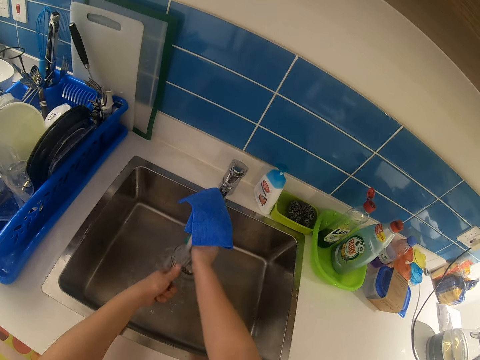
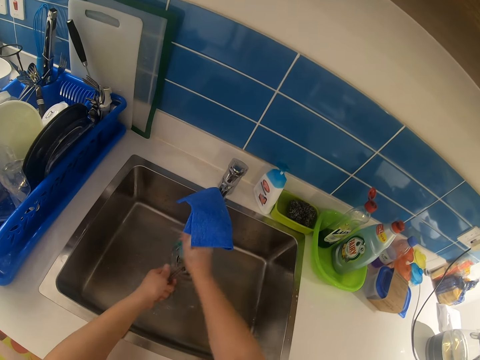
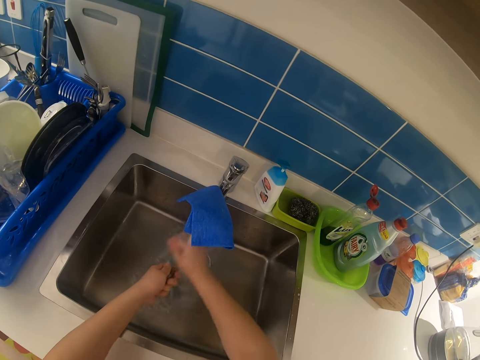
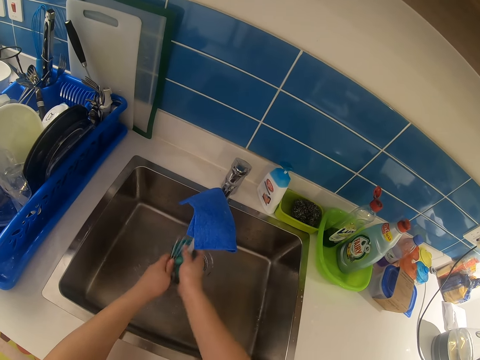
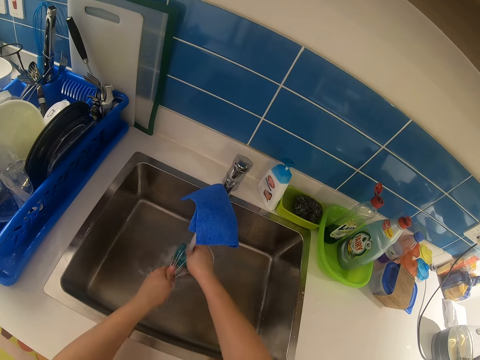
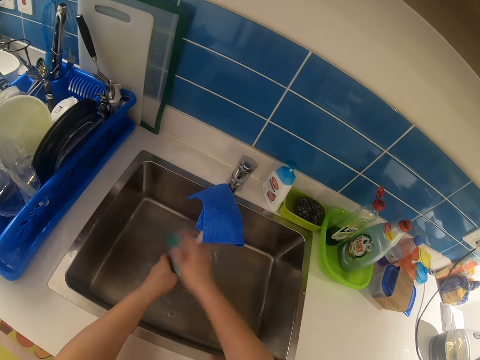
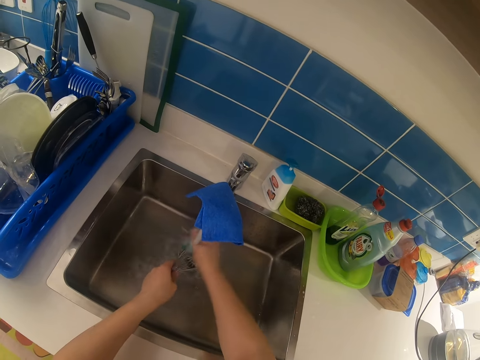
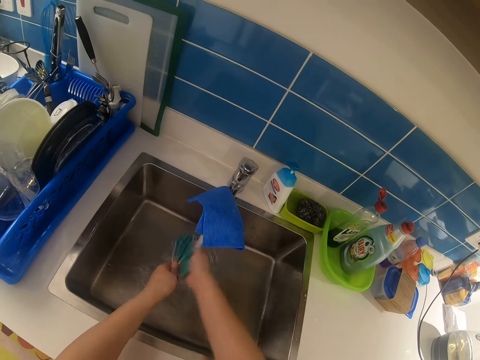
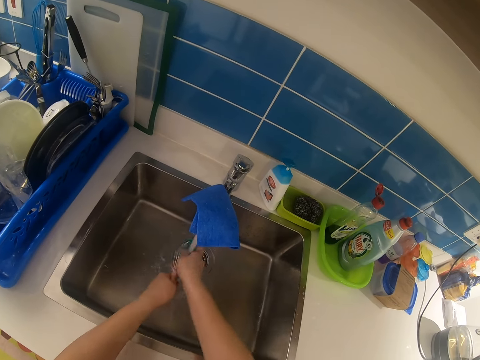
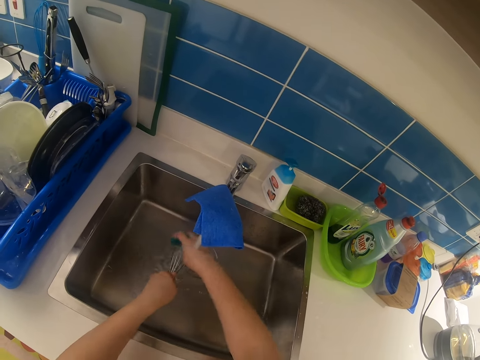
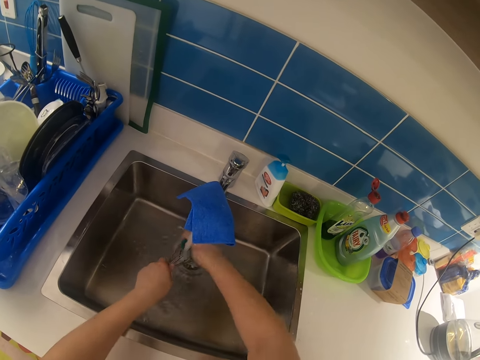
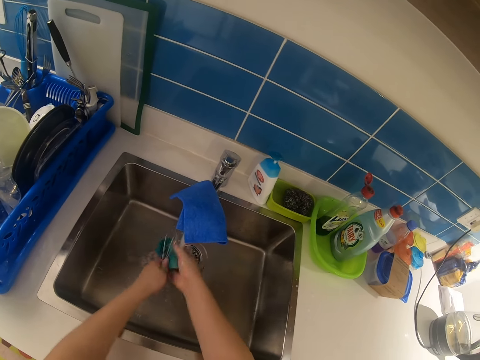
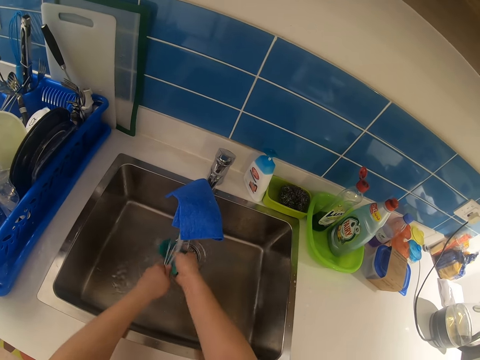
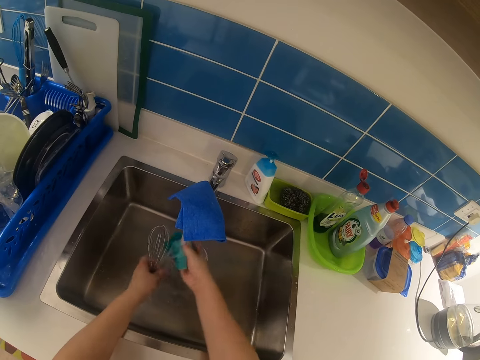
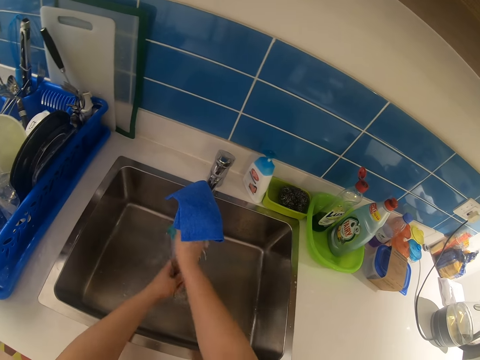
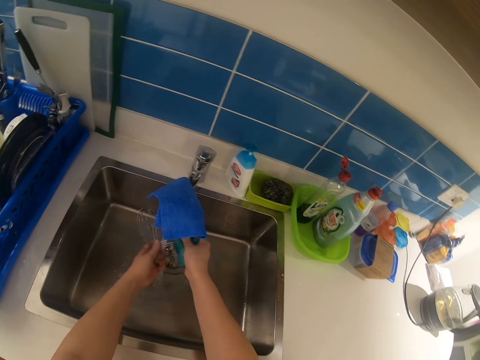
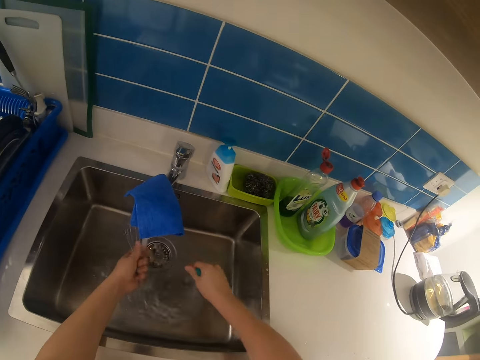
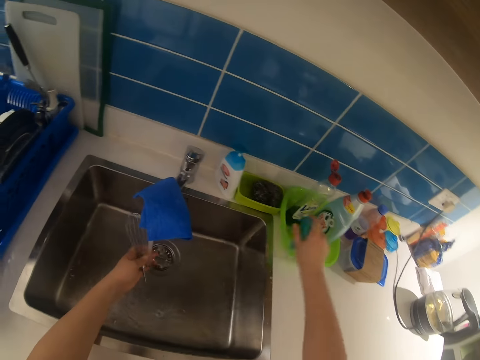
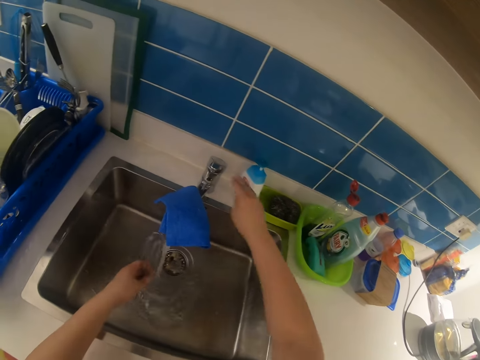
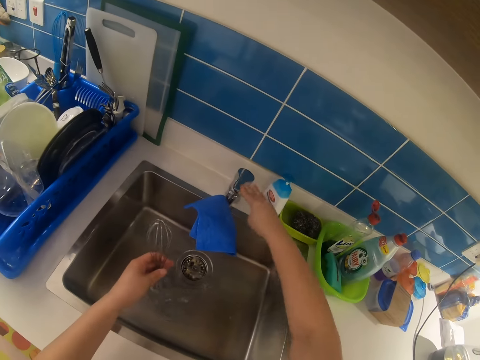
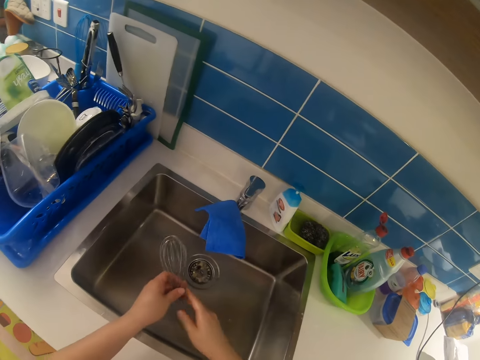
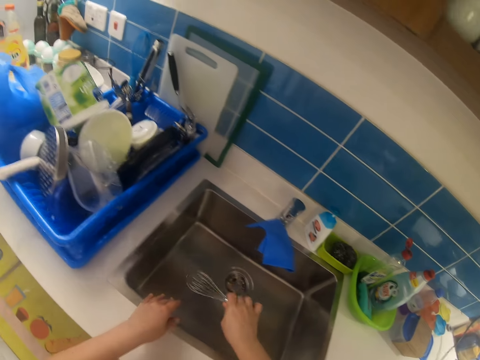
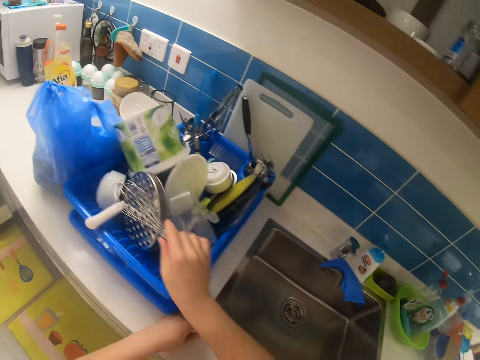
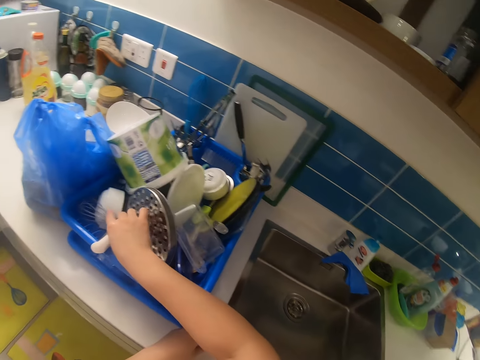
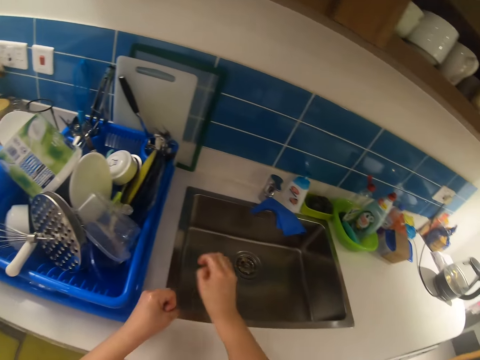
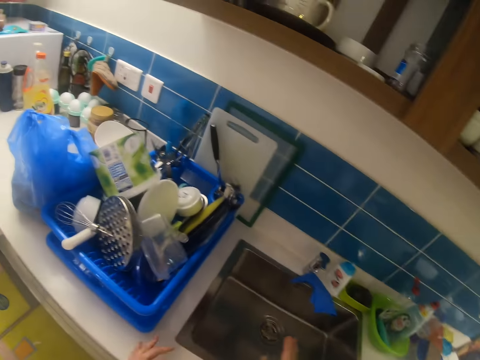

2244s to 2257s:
The camera wearer swings their hand, squeezes the sponge, and swings their hand. They drop the sponge in the bowl and swing their hand. They close the tap and swing their hand. They move the egg beater or mixer to the right hand and swing their hand. They drop the mixer in the basket of utensils and swing their hand.

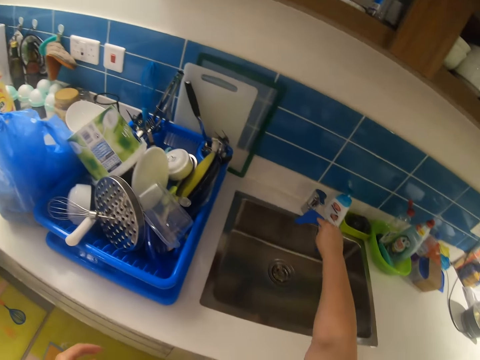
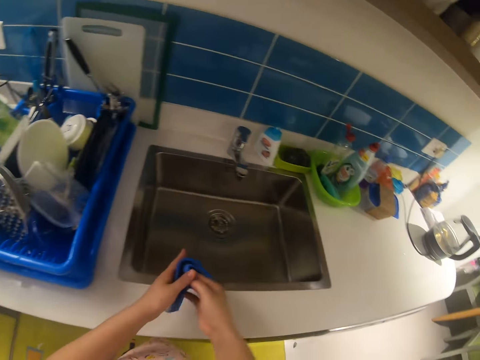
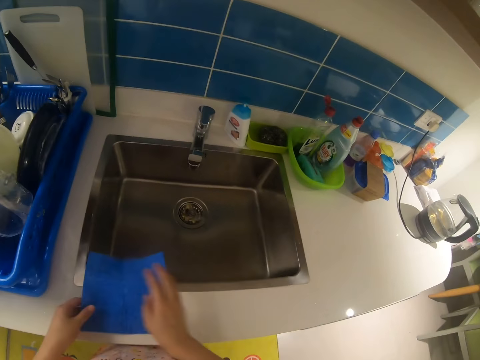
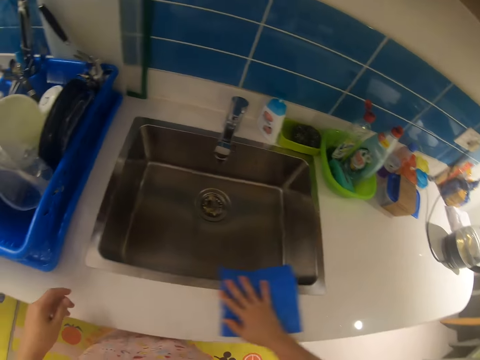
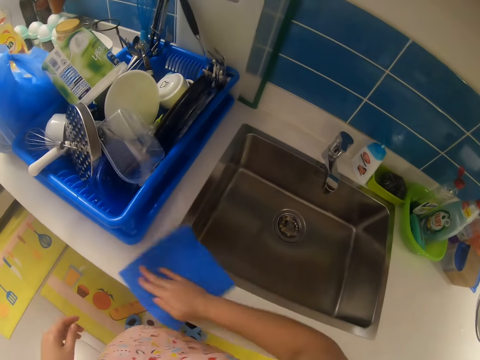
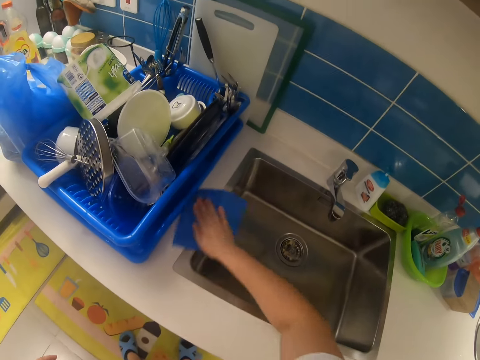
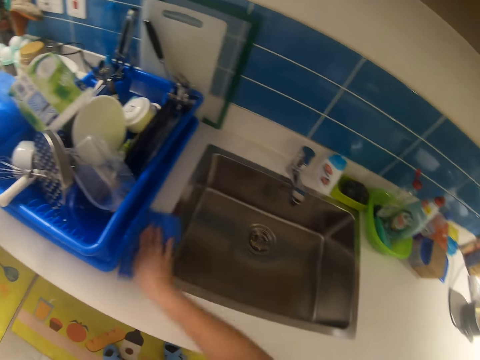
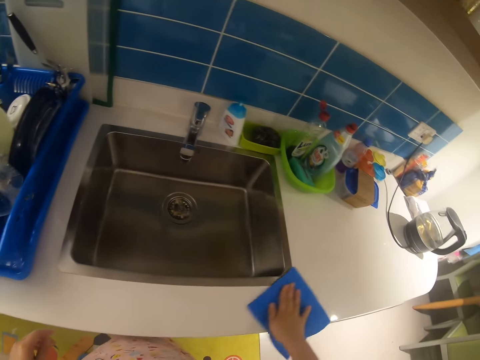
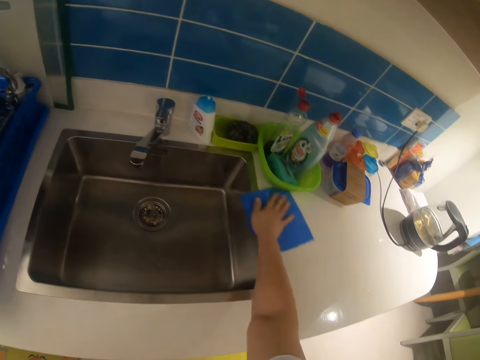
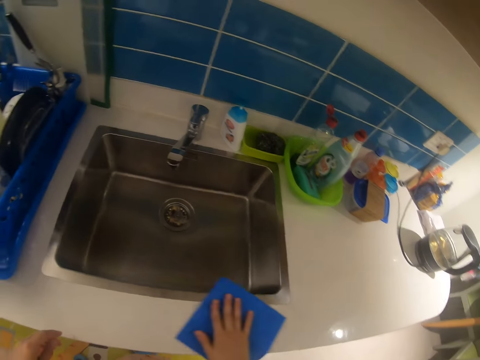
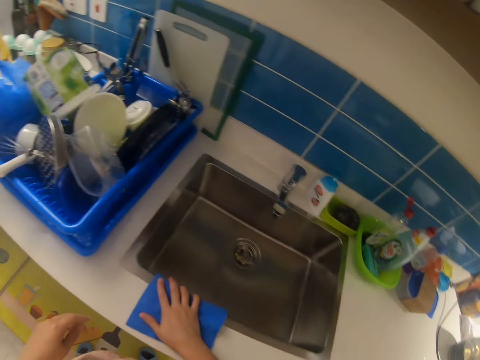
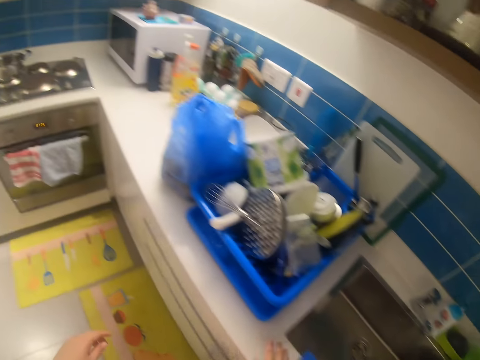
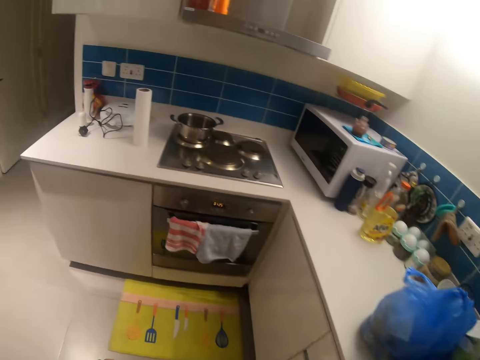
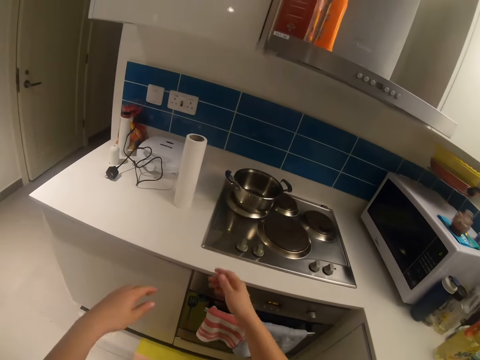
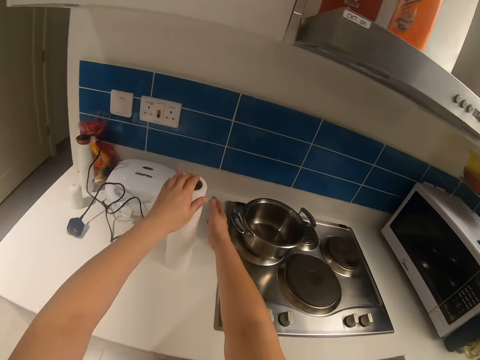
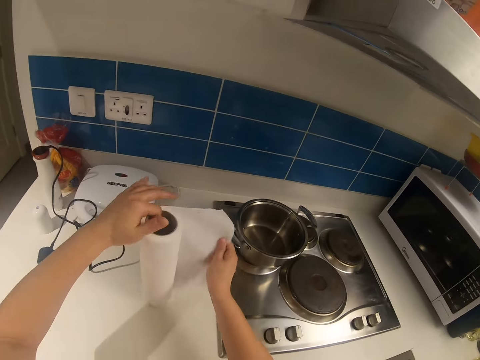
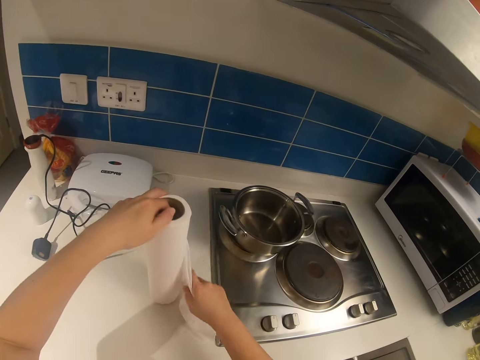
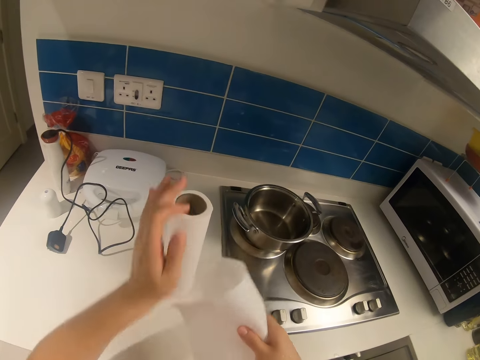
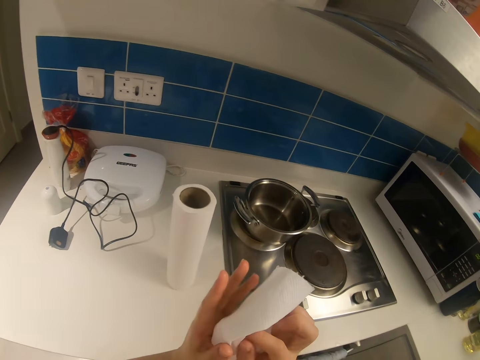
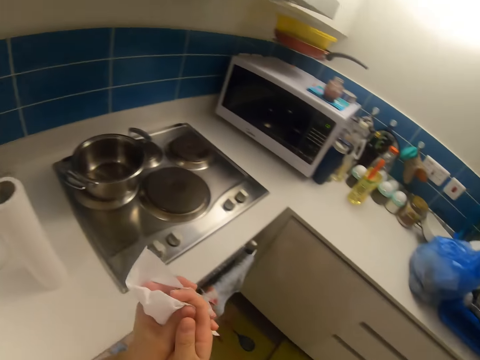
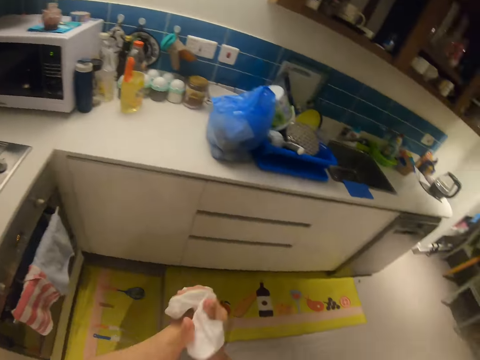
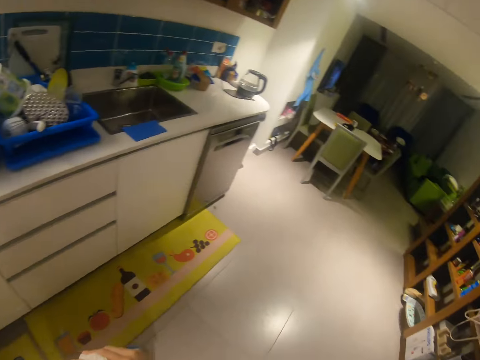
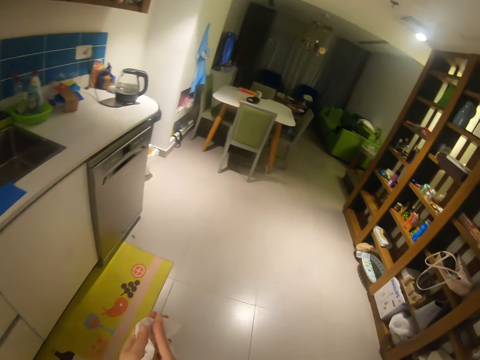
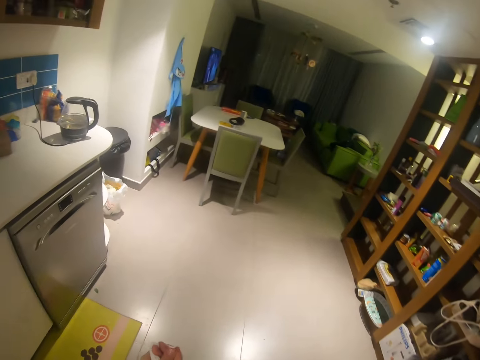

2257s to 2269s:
The camera wearer picks up the napkin or tea towel on the tap. She drops the tea towel and wipes the sink edge with the napkin. She walks in the kitchen and swings her hand. She cuts some tissue paper. She takes a serviette. She dries her hand with the tissue paper. She walks in the kitchen.
